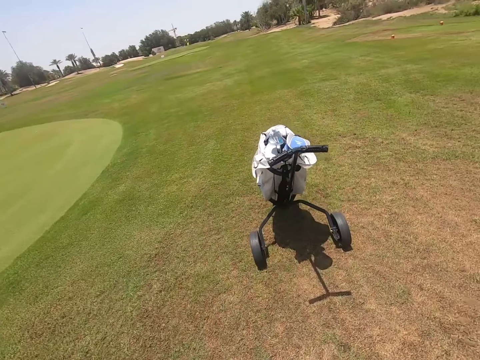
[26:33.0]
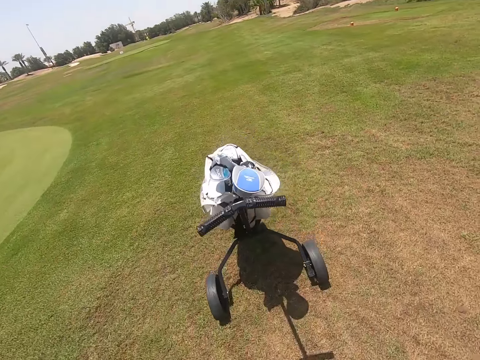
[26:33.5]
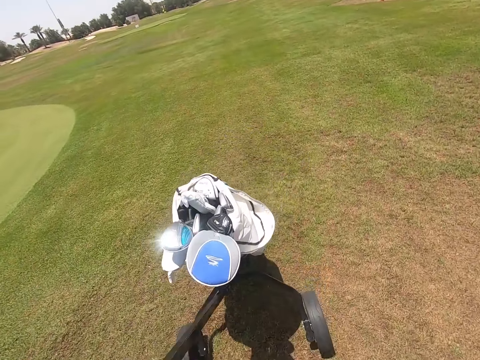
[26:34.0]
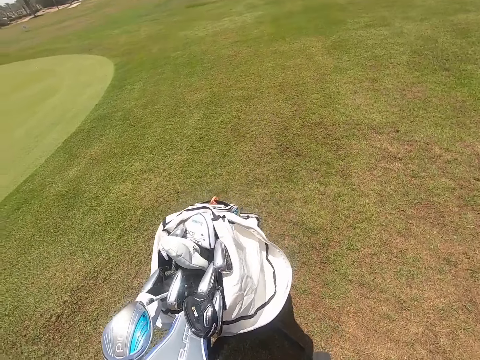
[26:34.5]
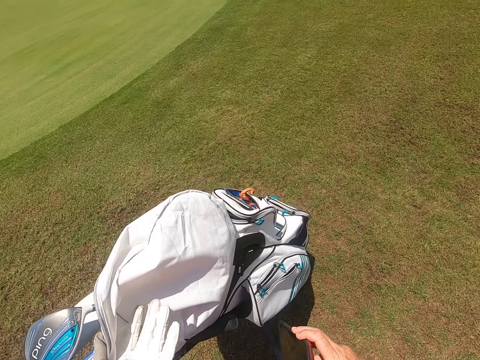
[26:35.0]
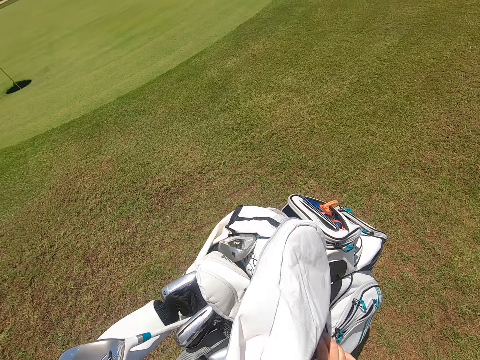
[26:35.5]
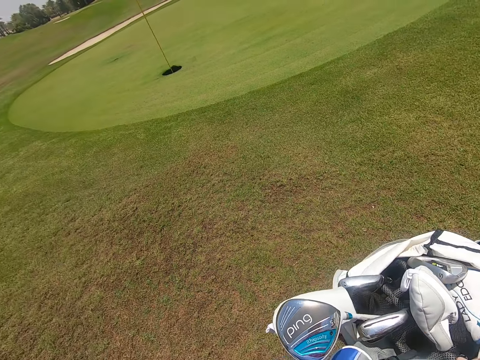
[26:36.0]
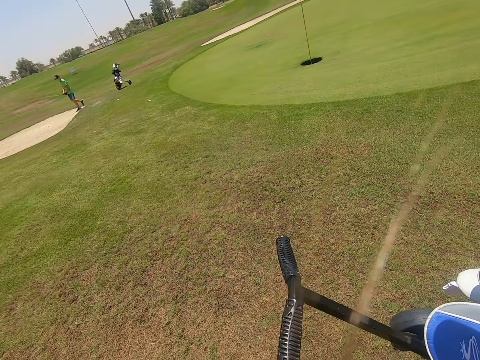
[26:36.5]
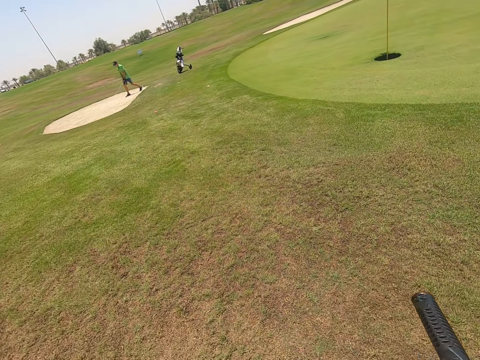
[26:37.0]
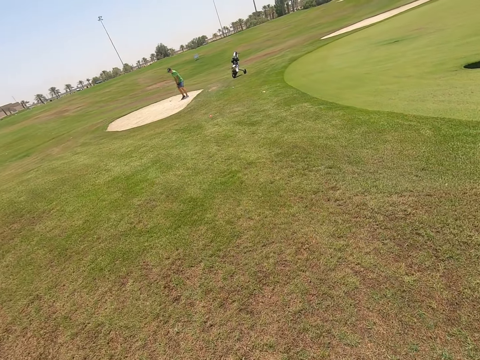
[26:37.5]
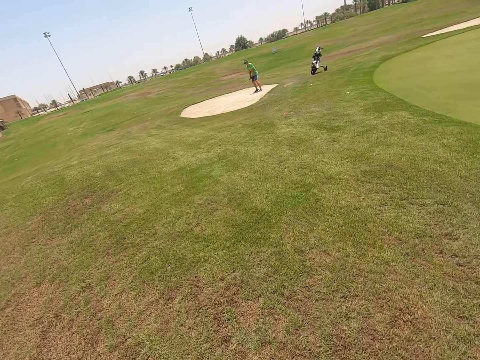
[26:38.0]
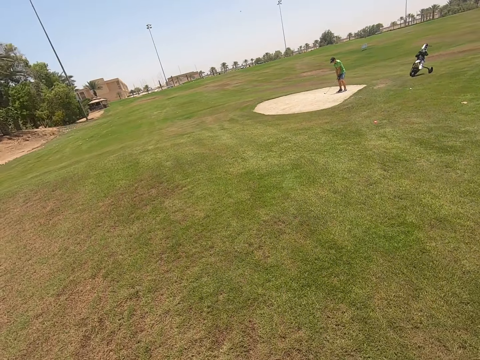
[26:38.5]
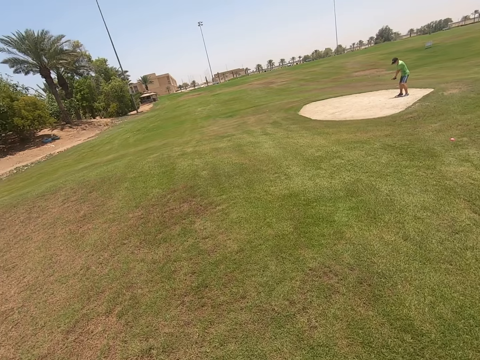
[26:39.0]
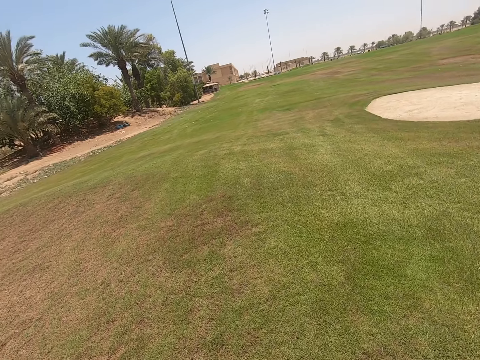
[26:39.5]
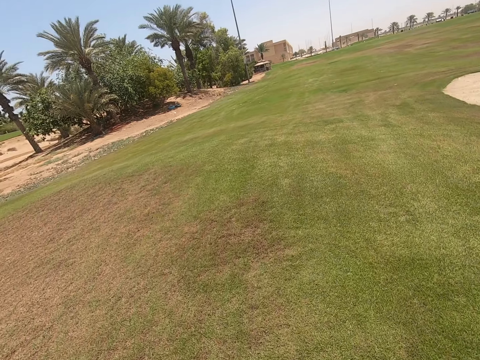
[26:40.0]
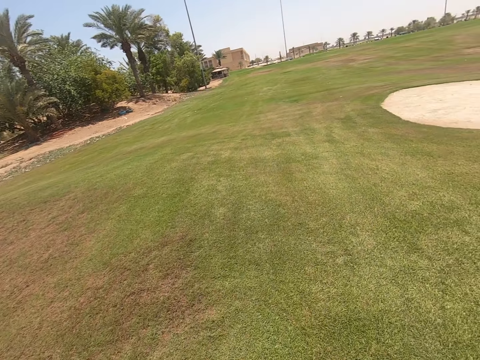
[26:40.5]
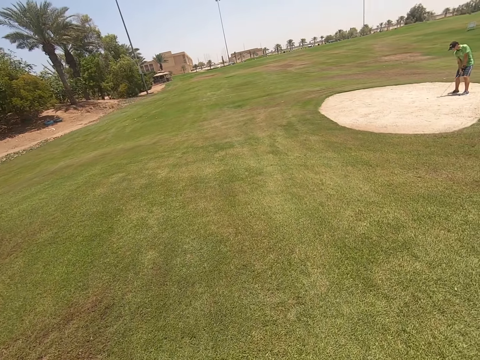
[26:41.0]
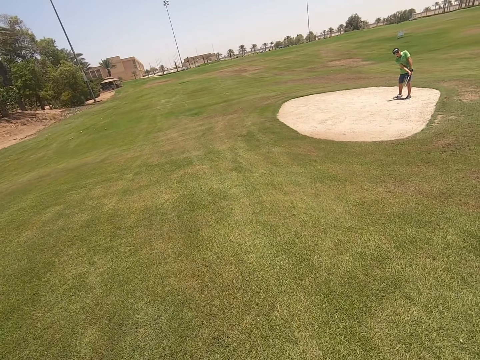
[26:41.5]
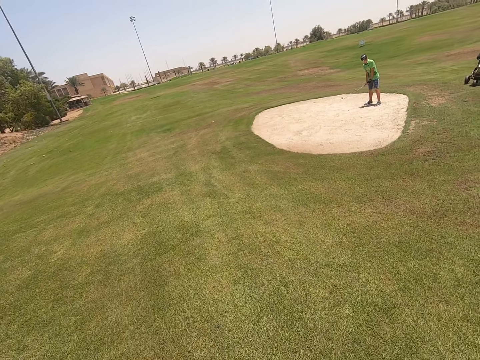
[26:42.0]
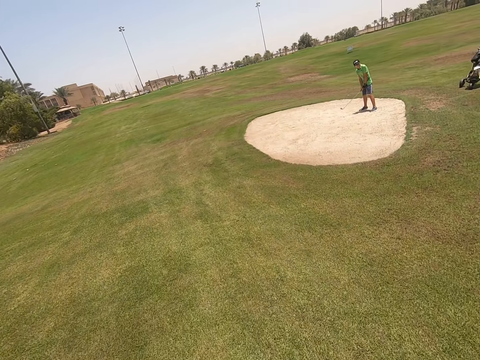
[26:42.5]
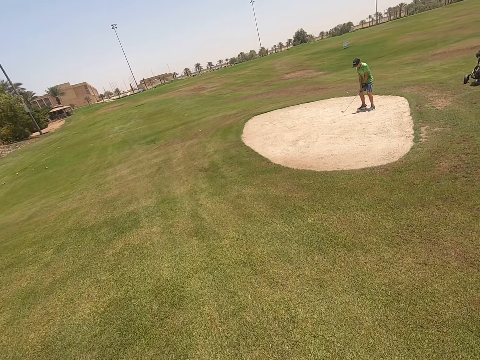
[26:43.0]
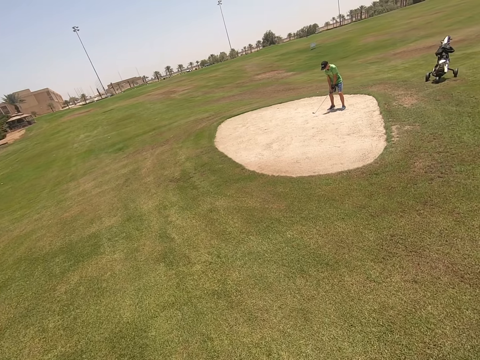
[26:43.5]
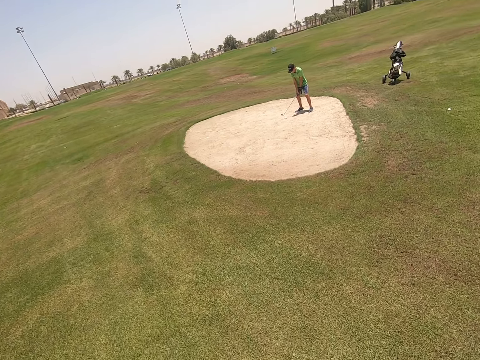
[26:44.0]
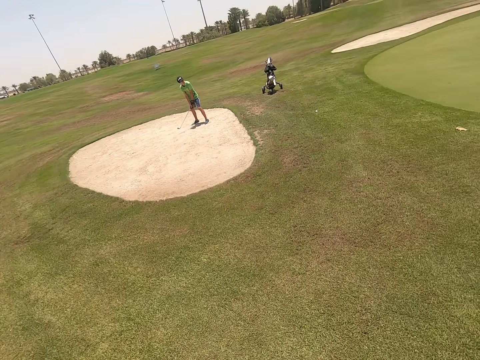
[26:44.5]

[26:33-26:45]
The camera wearer walks. They place the phone in the golf bag and touch the golf bag. A person walks on the golf park. The camera wearer walks. They look around the golf park. The person swings the golf club.

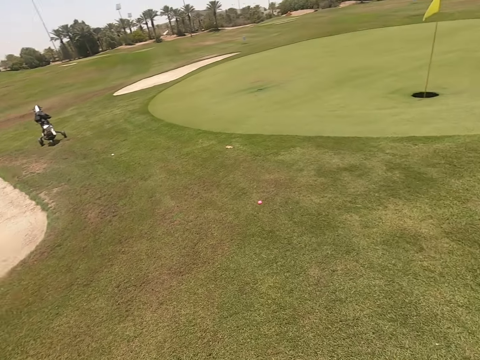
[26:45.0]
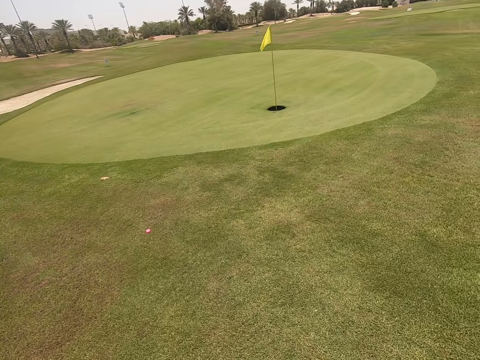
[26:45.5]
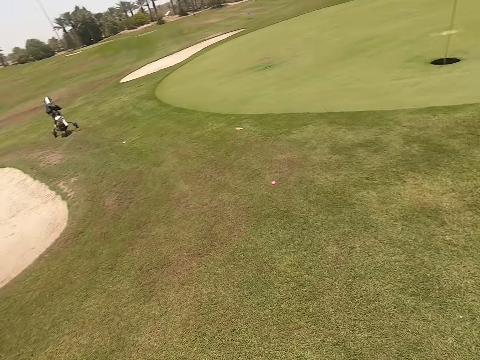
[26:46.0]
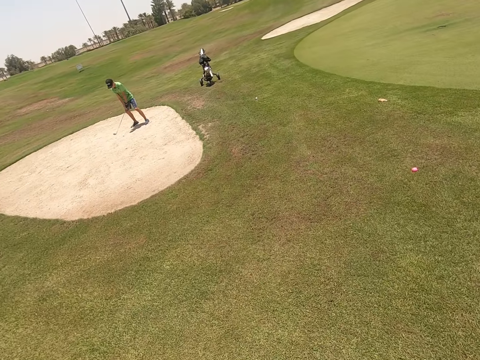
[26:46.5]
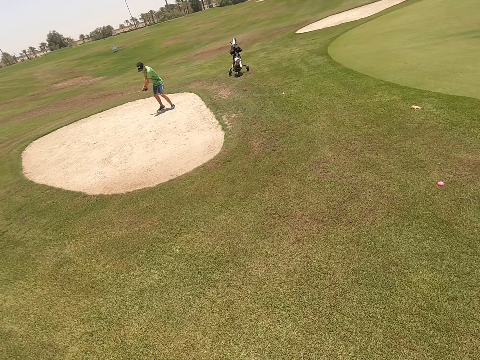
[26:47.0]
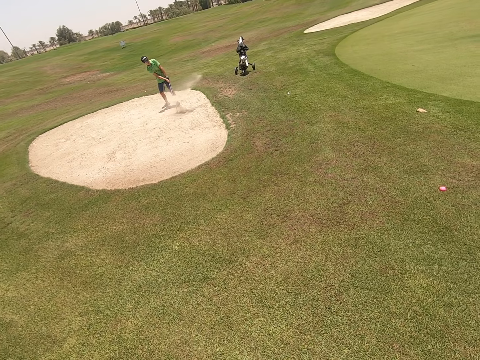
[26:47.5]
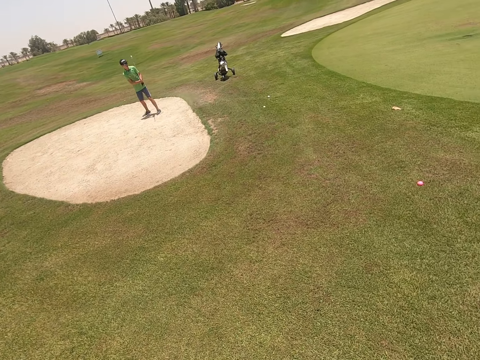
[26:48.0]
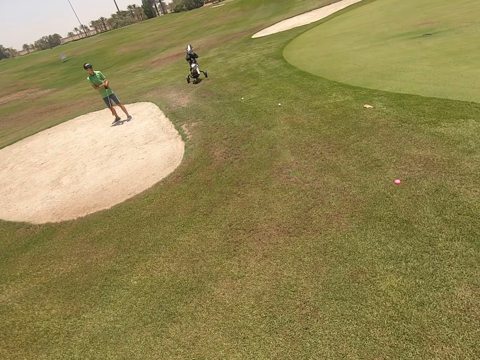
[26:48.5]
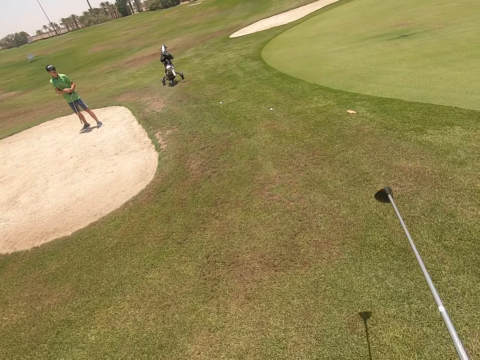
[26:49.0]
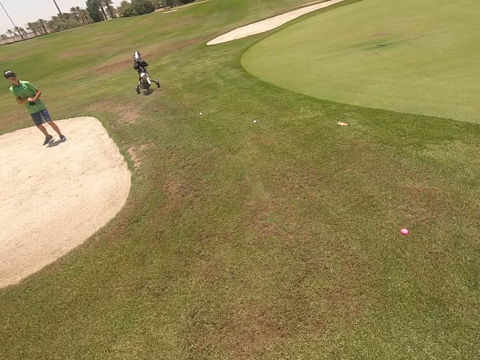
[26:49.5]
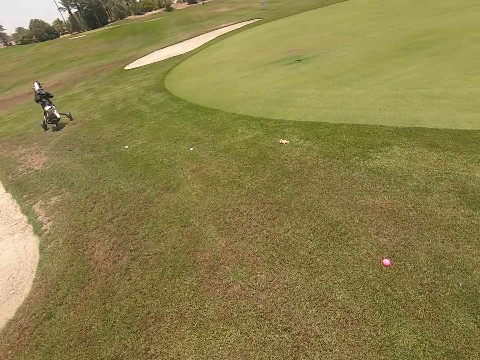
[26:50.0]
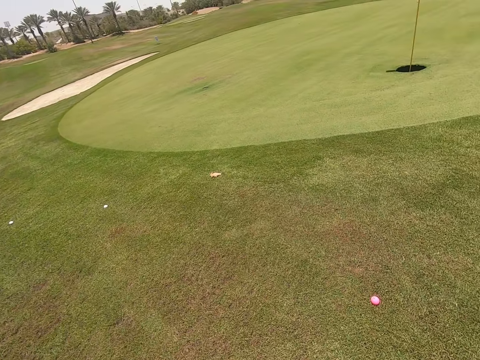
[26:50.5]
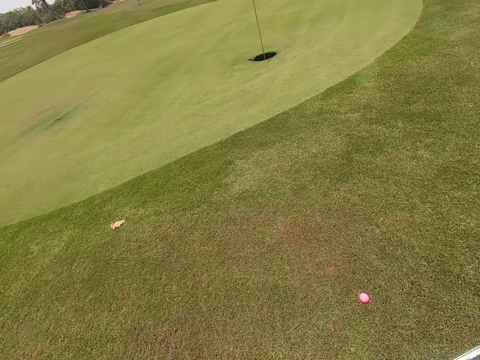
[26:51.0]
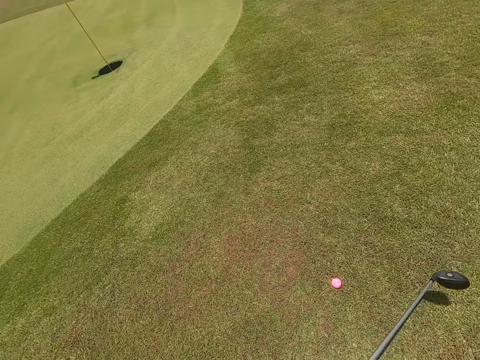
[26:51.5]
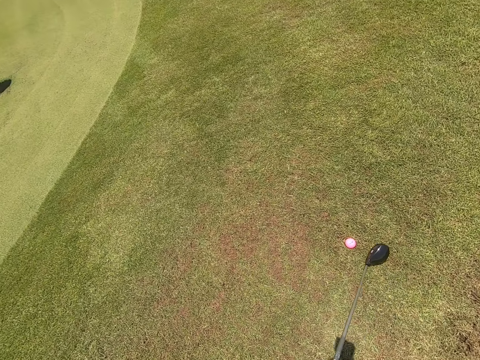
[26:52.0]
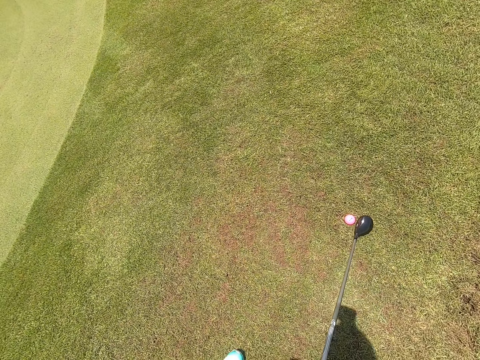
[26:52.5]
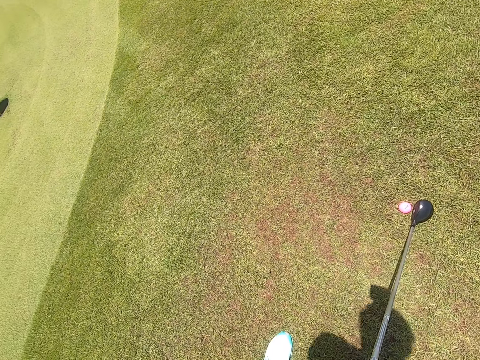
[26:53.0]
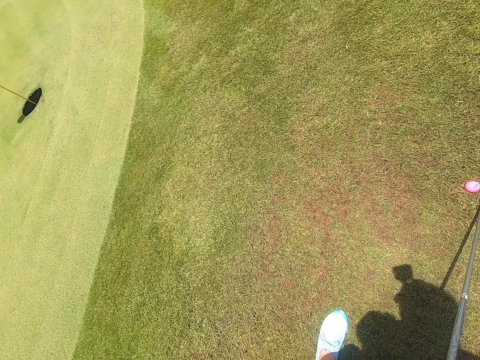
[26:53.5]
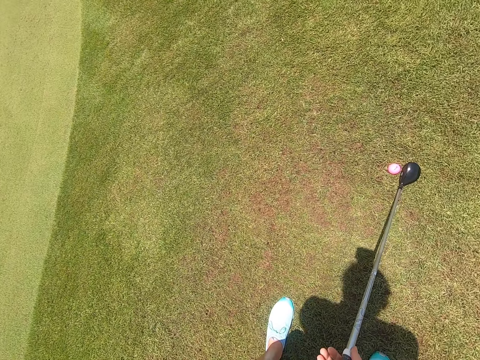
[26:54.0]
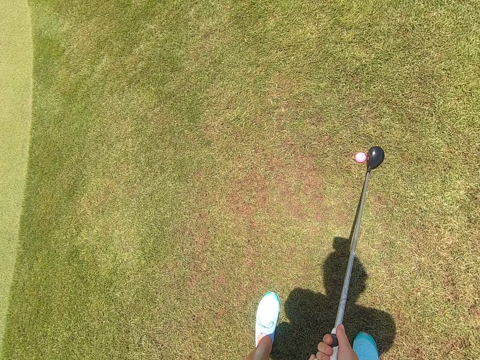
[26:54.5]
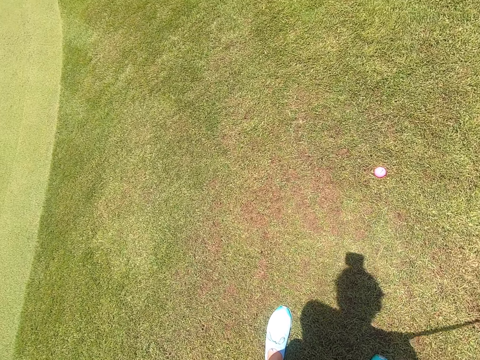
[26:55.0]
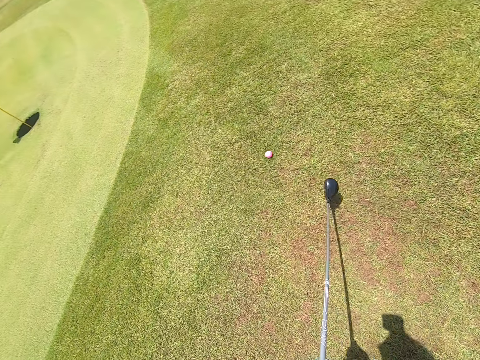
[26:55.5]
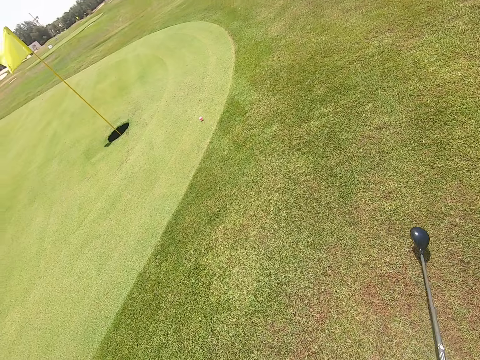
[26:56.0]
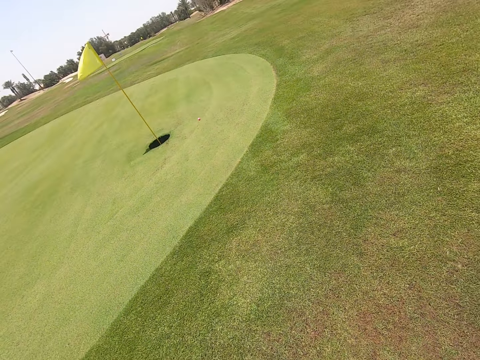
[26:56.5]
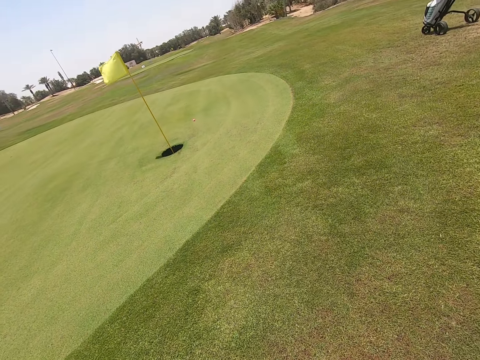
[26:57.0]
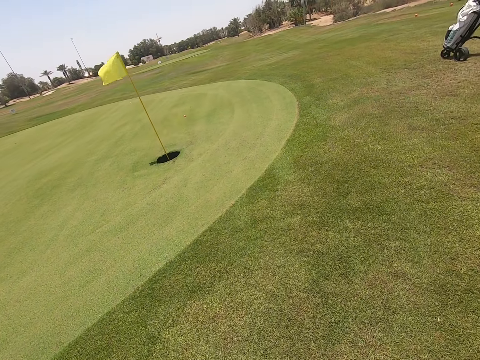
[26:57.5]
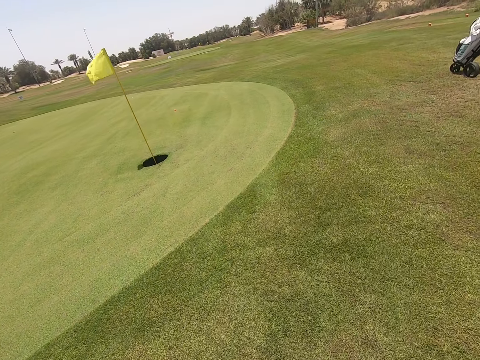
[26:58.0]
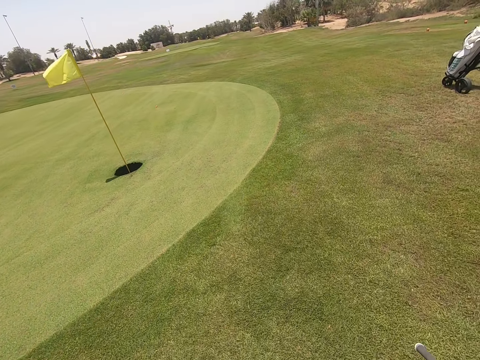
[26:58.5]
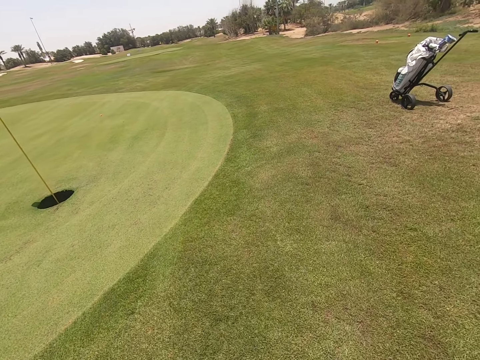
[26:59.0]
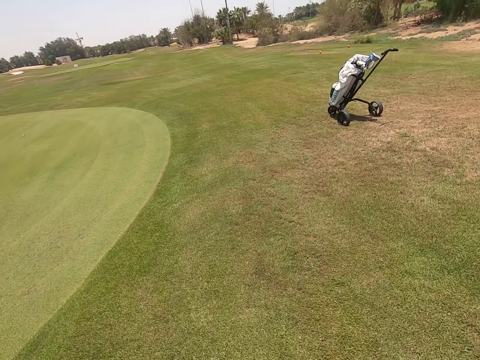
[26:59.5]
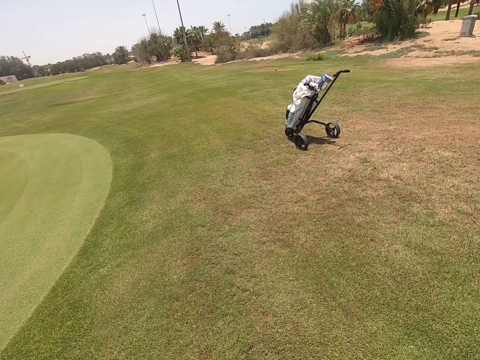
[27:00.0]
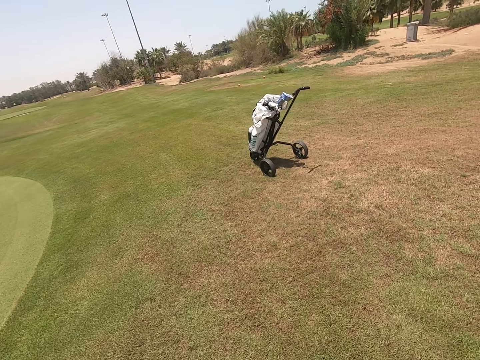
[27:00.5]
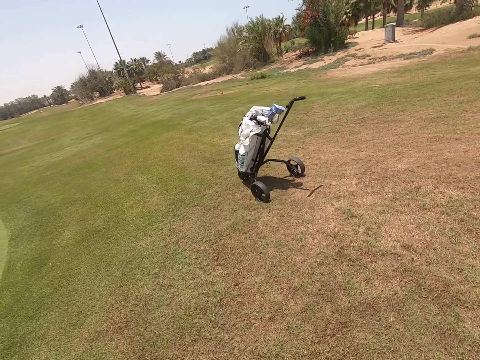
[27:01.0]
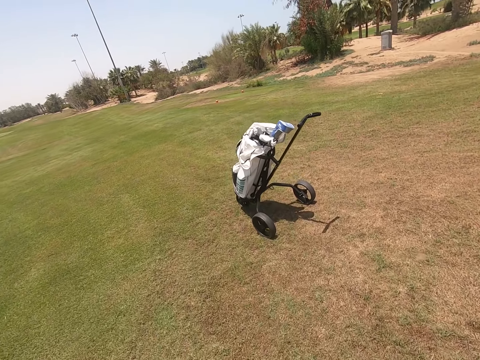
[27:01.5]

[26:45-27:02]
The camera wearer looks around the golf park. A person swings the golf club, shoots the golf ball, and stands on the golf park. The camera wearer raises the golf club. They look around the golf park. They stand. They shoot the golf ball. They look around the golf park. They walk on the golf park.
